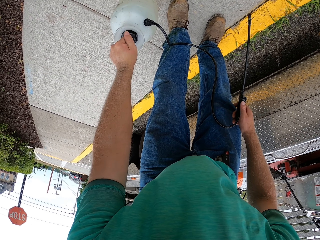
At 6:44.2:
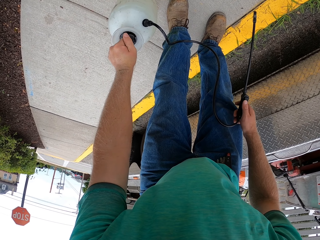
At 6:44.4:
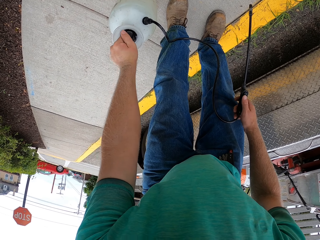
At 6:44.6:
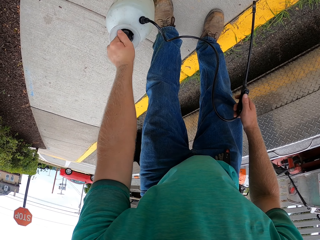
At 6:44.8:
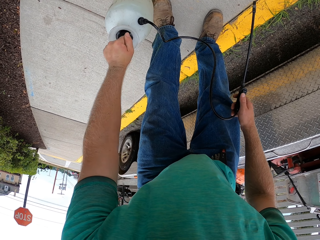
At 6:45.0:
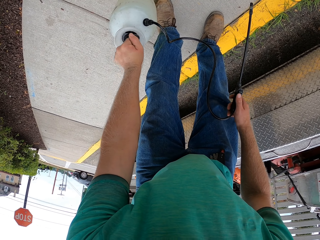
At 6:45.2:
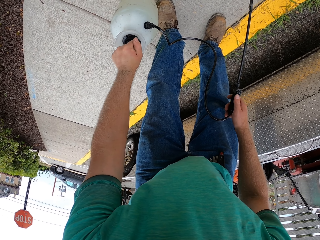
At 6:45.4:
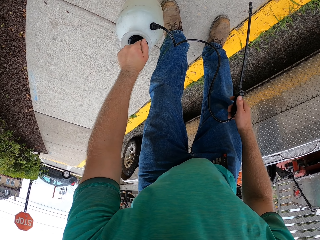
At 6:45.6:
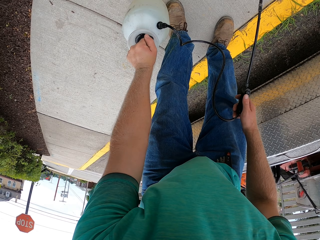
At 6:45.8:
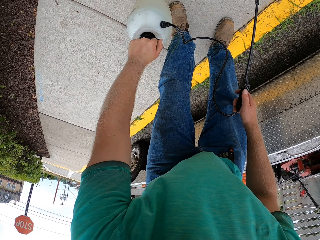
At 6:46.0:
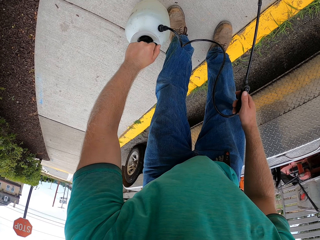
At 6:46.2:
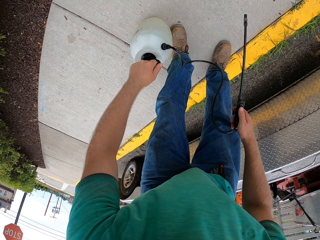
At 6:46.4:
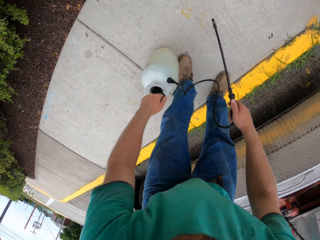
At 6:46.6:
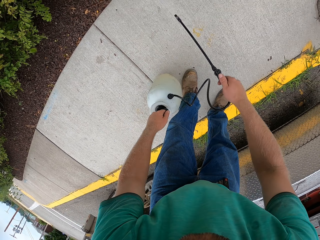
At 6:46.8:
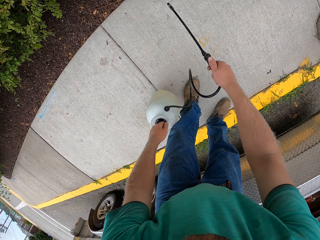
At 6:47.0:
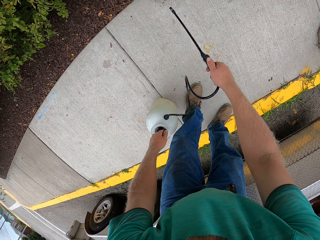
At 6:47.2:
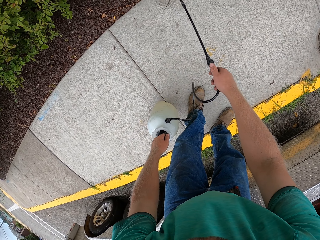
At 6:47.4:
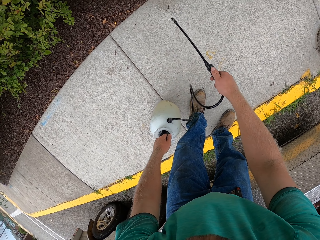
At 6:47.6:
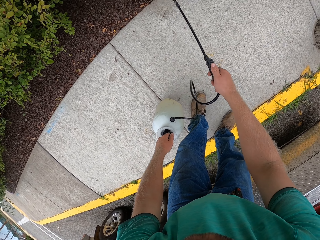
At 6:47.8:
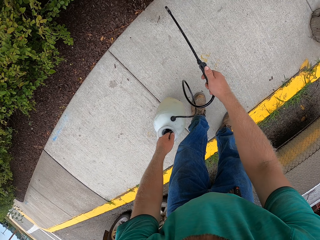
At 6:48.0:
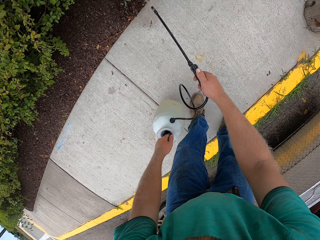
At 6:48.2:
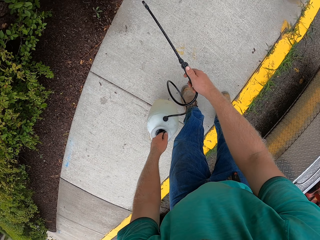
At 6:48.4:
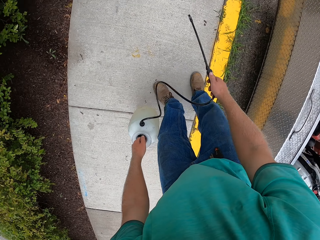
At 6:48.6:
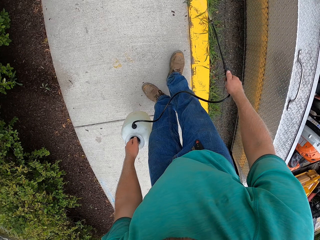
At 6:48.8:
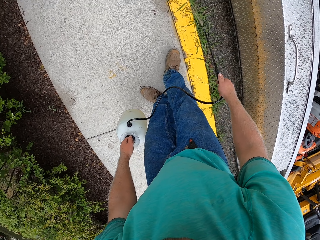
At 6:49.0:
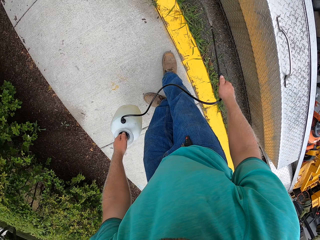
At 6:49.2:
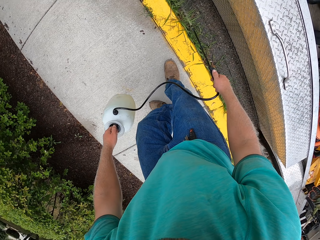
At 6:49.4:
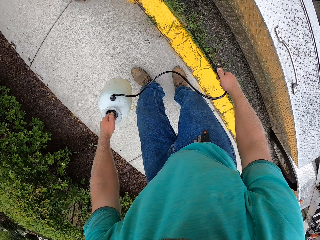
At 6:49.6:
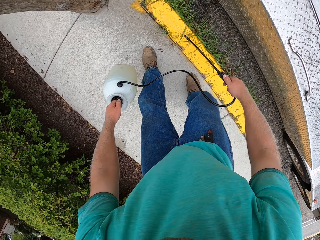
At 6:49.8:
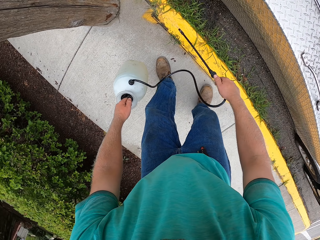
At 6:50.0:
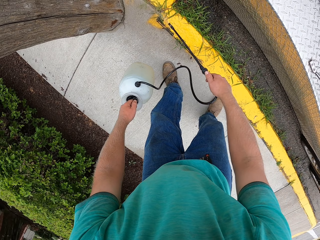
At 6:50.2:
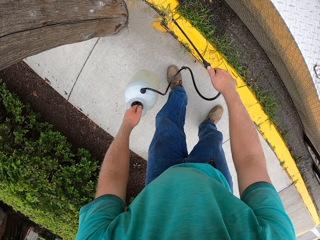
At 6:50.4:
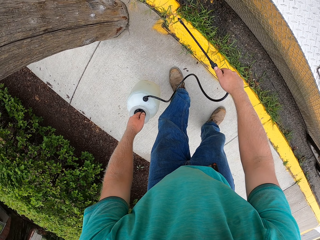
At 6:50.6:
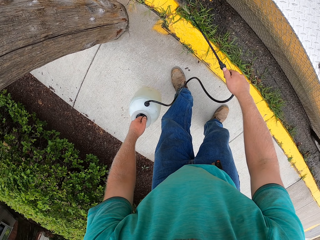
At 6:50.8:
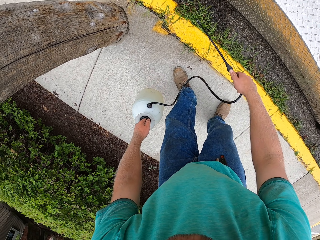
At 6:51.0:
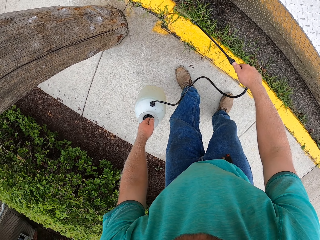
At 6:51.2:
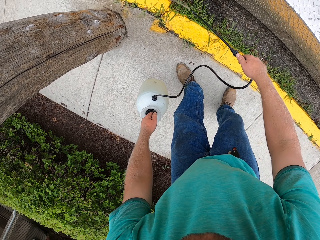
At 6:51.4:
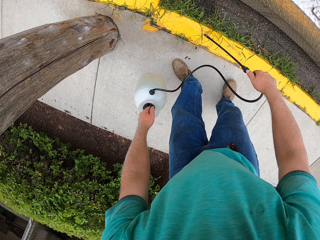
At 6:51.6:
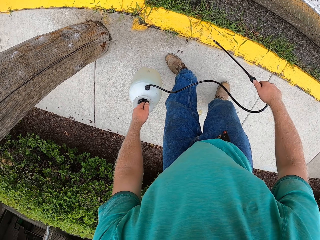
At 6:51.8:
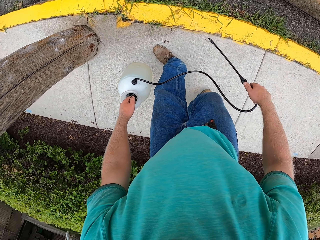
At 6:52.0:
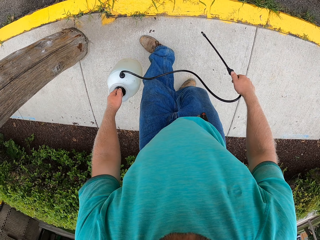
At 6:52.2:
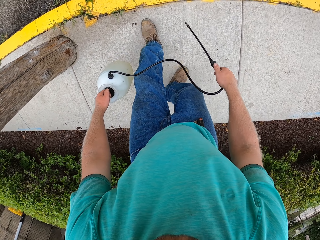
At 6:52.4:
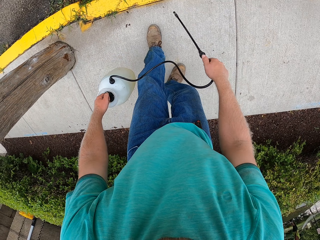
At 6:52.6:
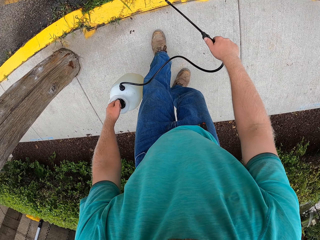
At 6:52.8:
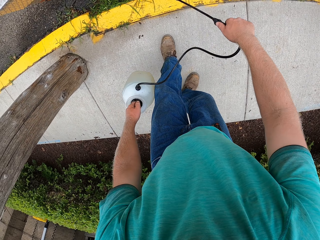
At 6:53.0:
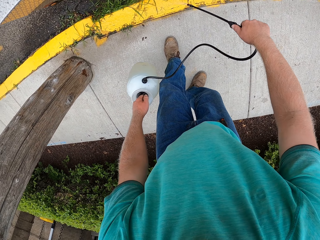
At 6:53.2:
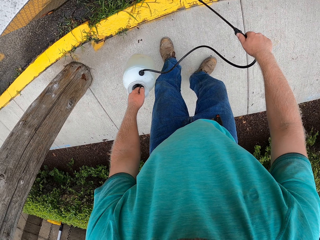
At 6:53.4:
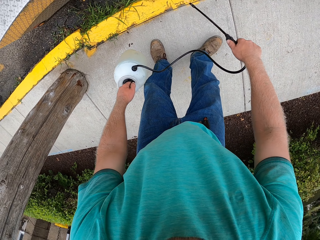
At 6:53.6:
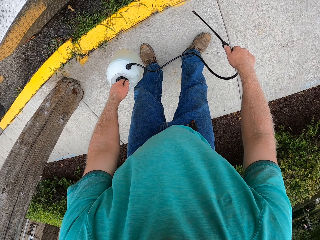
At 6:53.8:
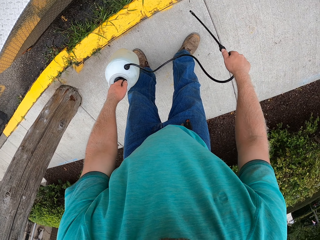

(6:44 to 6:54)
The camera wearer lifts the cylinder from the ground with his left hand. He directs the nozzle in his right hand to a plant. He sprays liquid from the cylinder onto the grass with the nozzle in his right hand.

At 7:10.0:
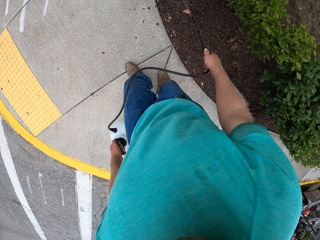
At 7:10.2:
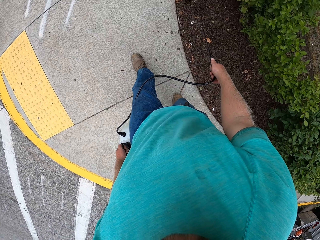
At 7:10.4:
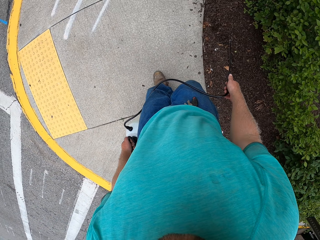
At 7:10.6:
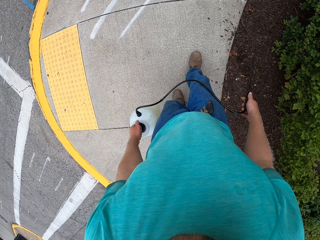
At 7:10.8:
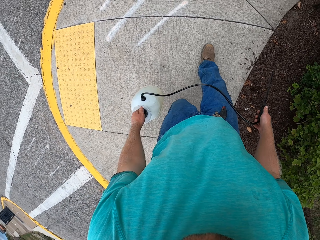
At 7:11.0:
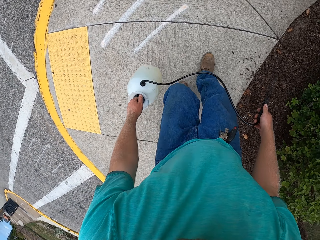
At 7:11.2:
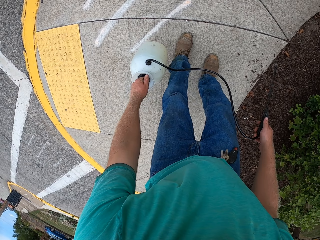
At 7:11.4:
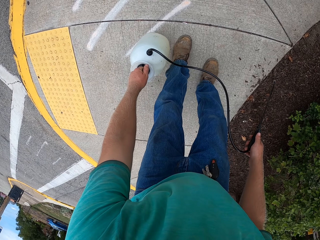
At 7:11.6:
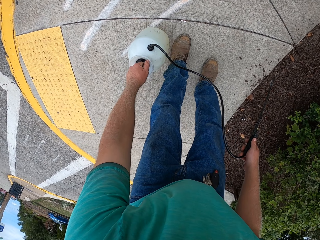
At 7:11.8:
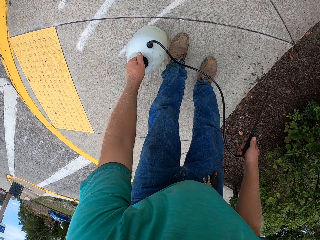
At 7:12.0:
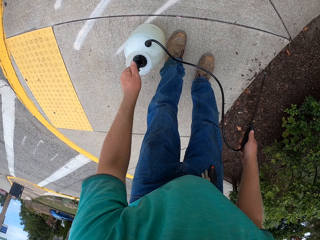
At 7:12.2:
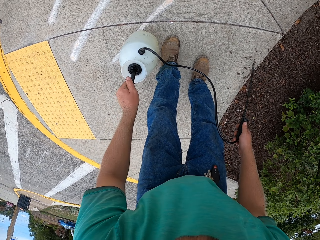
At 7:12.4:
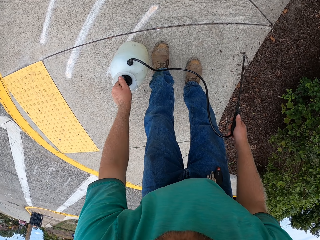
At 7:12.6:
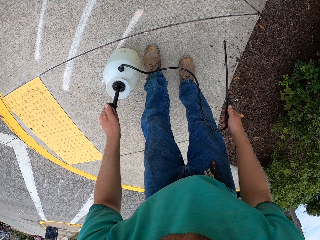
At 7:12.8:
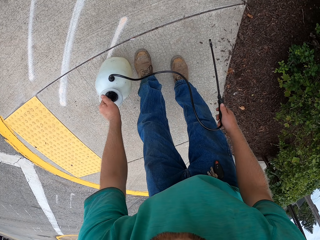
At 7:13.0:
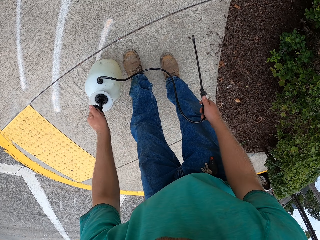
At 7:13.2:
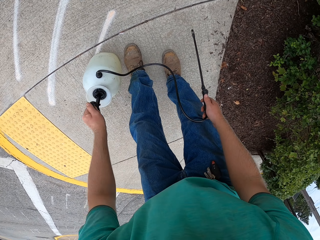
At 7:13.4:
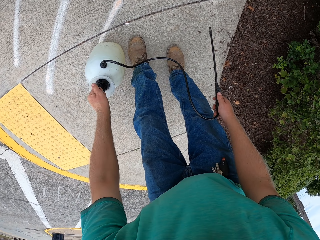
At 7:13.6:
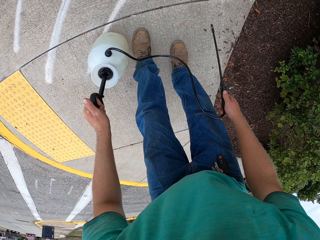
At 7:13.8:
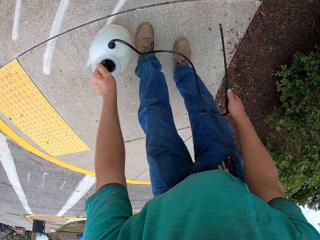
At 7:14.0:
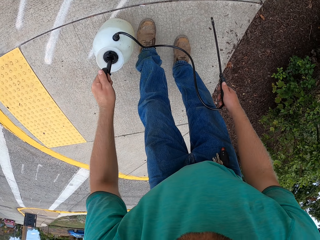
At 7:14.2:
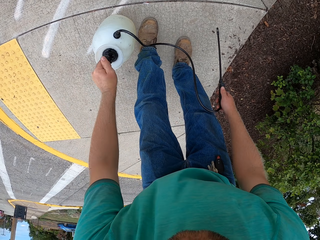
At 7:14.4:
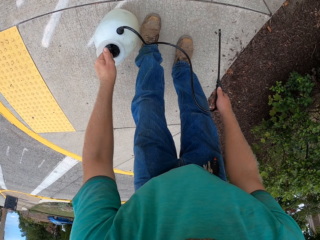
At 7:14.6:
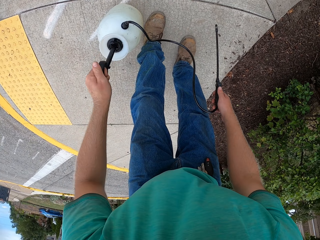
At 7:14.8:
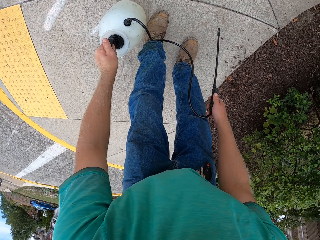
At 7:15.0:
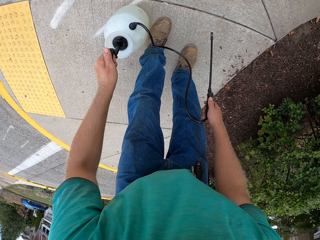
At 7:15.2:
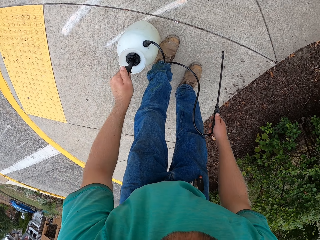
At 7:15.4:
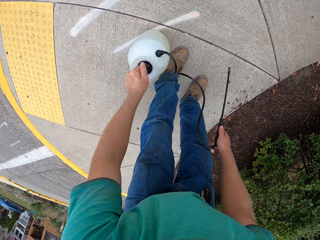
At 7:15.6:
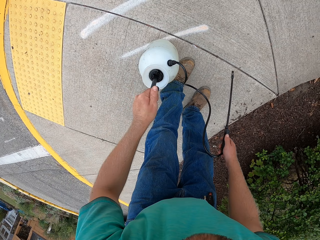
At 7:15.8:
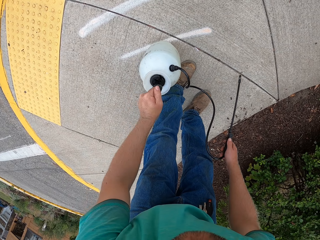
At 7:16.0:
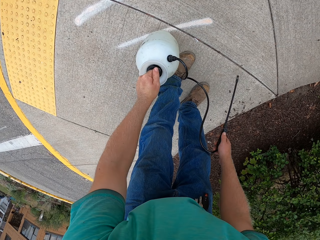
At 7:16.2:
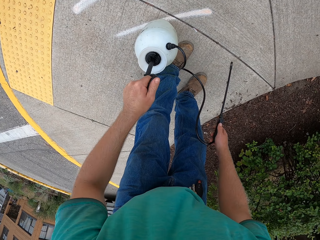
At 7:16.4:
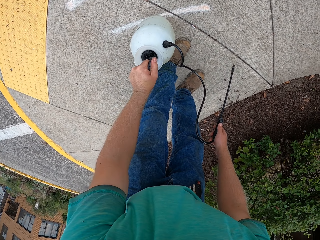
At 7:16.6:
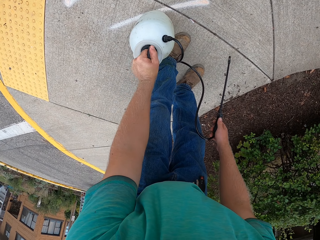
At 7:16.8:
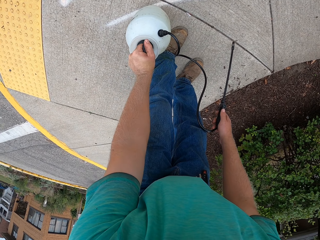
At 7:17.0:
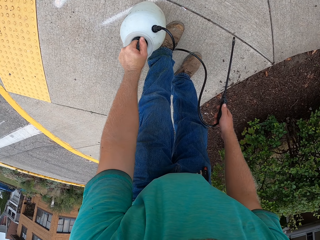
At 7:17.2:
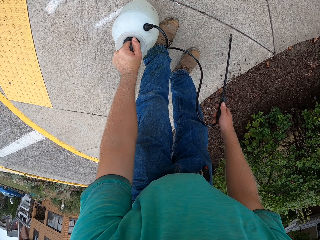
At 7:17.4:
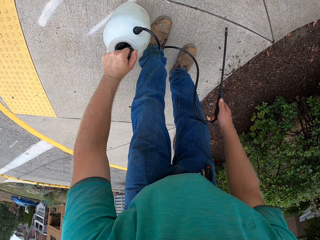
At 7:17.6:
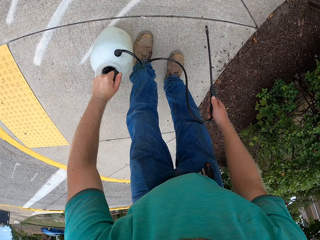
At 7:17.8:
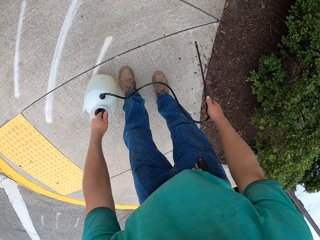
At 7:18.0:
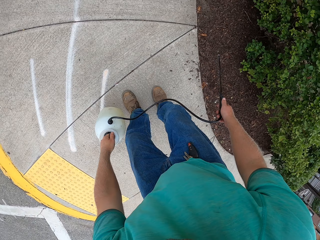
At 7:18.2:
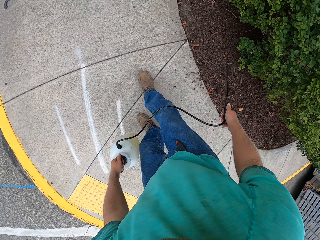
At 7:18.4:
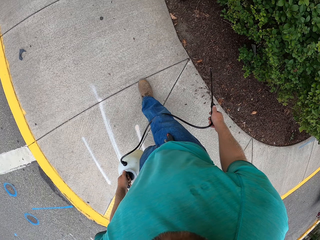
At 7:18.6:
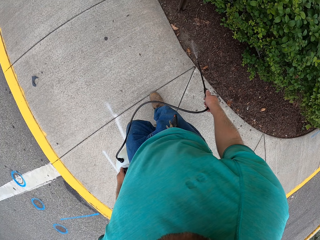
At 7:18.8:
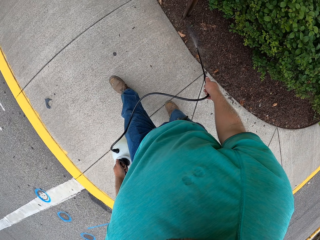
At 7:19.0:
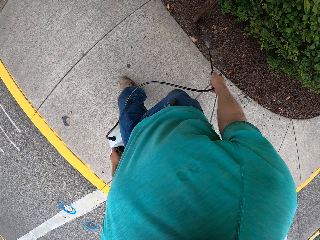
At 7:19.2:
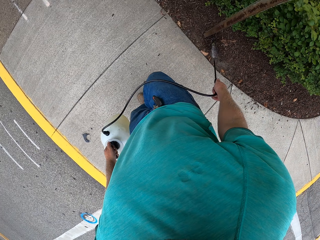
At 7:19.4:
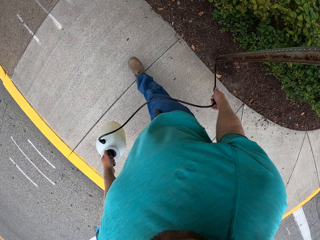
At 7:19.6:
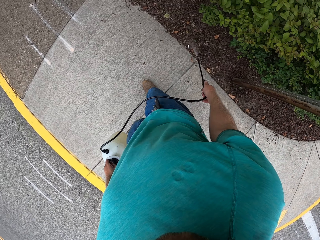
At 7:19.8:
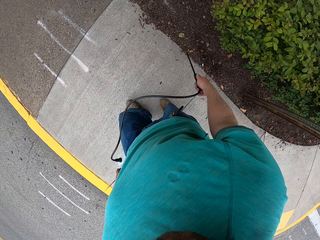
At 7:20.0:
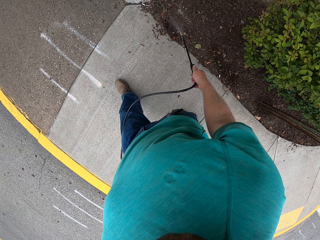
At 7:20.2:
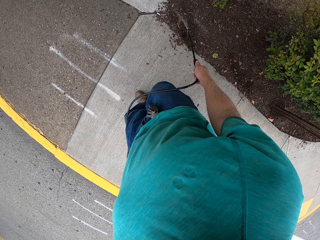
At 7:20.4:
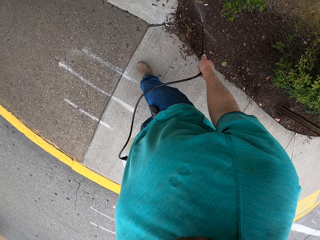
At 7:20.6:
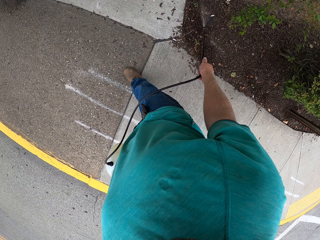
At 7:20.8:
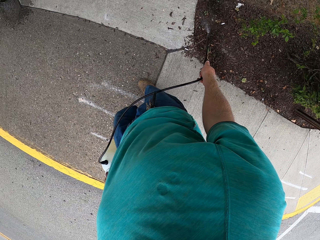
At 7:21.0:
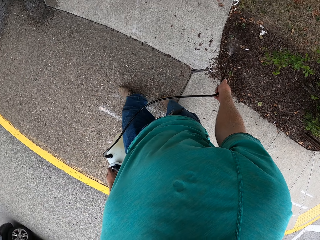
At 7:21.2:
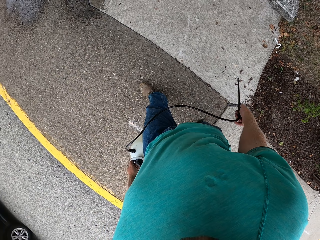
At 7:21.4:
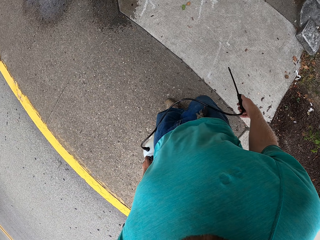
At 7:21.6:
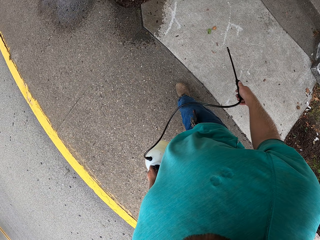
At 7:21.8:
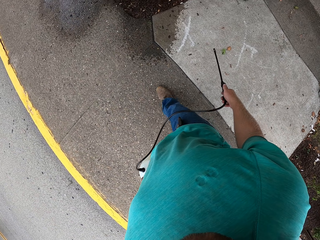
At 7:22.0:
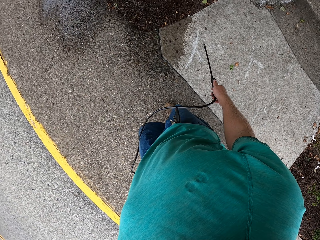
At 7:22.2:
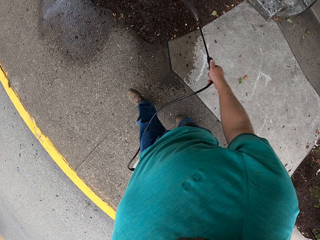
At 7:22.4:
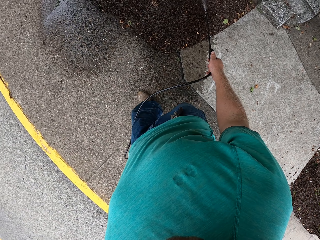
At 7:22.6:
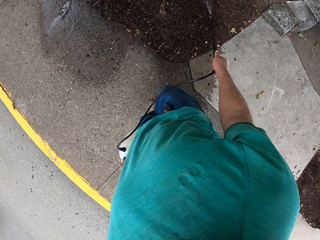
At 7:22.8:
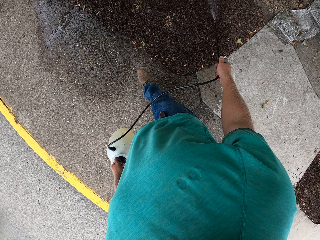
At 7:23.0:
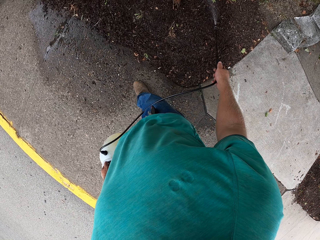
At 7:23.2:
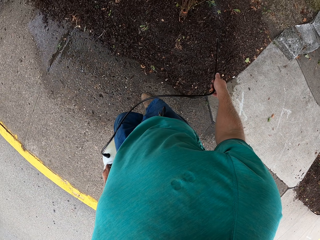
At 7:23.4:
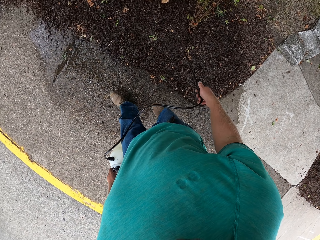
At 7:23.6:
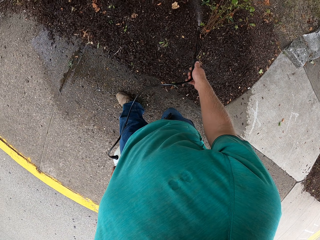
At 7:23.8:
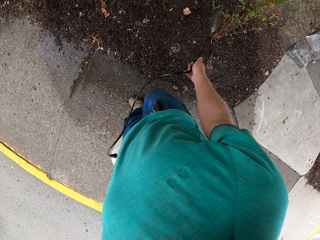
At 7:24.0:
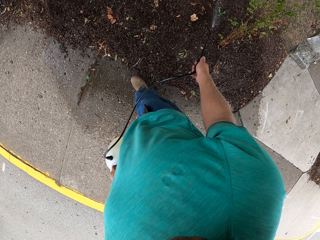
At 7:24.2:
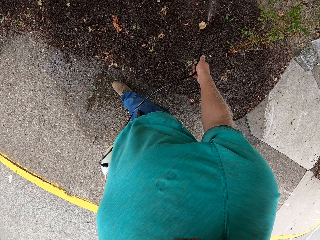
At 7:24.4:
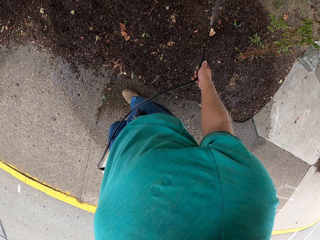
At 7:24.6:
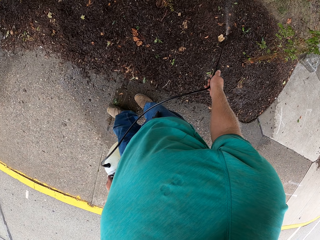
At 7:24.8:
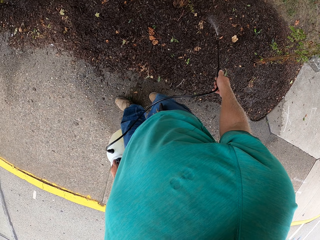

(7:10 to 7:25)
The camera wearer drops the cylinder on the ground with his left hand. He pumps the plunger on the cylinder with his left hand. He sprays liquid from the cylinder onto the grass with the nozzle in his right hand. He lifts the cylinder from the ground with his left hand.
